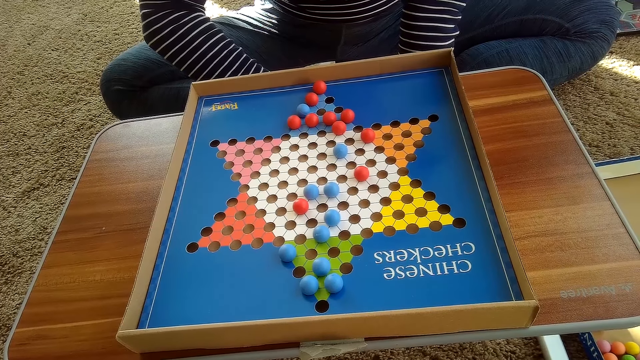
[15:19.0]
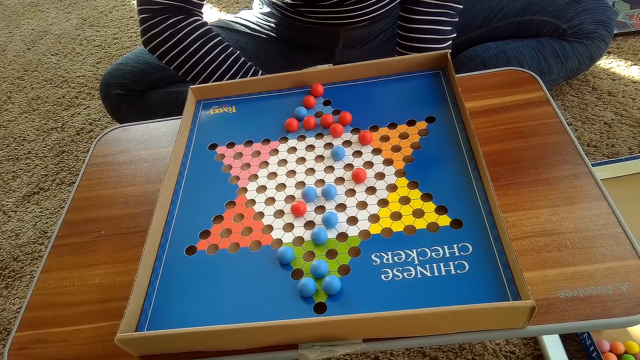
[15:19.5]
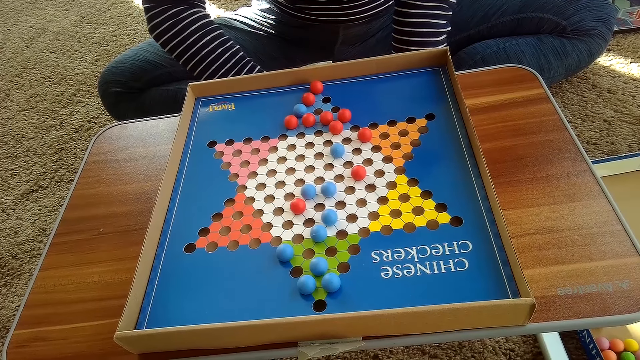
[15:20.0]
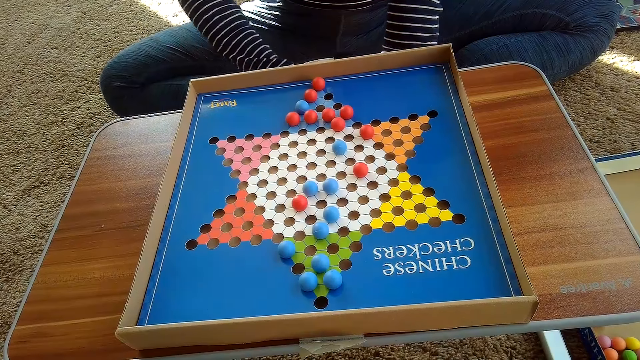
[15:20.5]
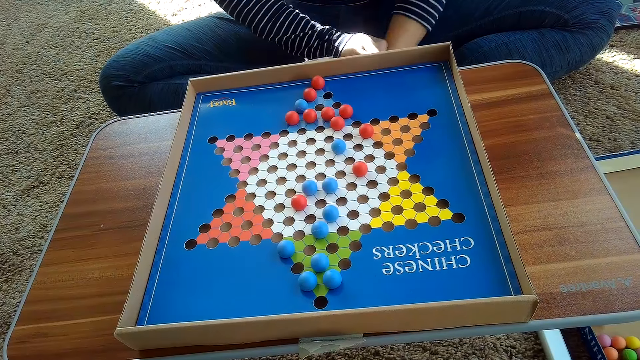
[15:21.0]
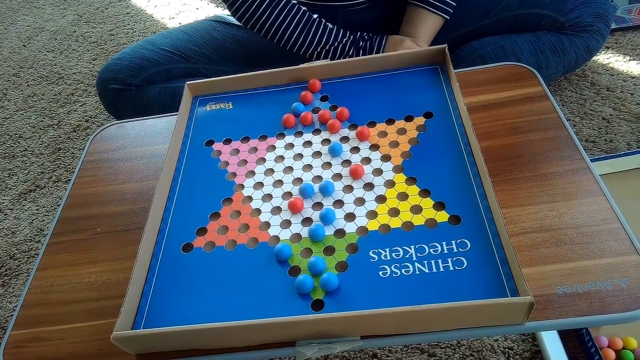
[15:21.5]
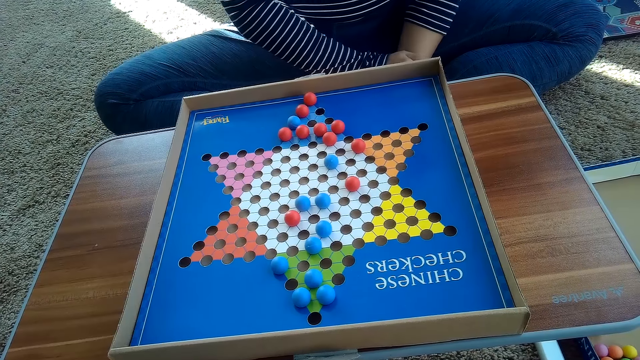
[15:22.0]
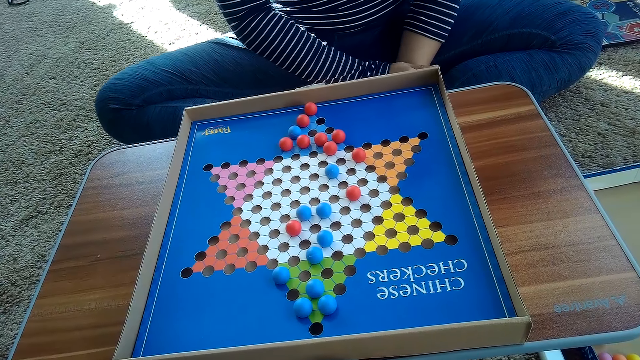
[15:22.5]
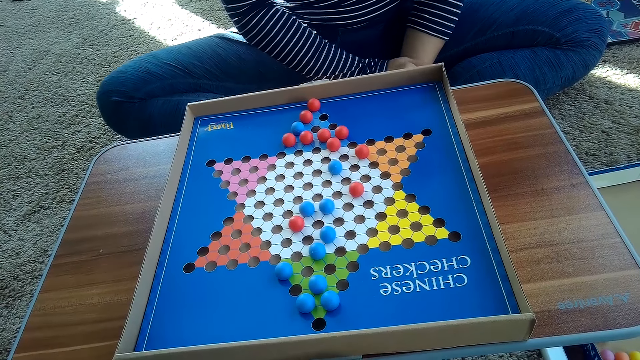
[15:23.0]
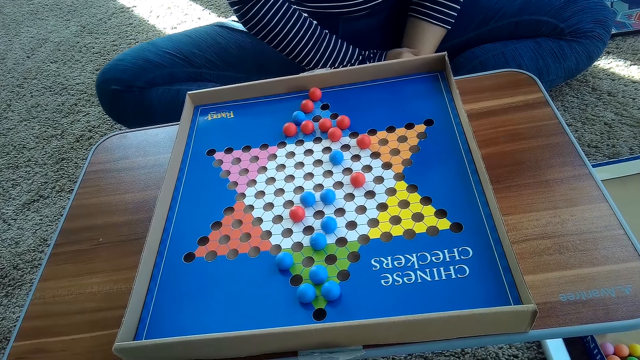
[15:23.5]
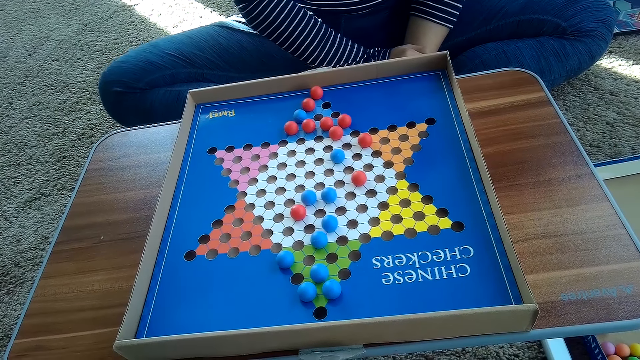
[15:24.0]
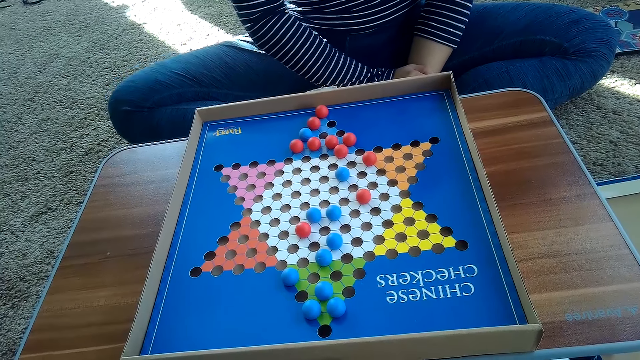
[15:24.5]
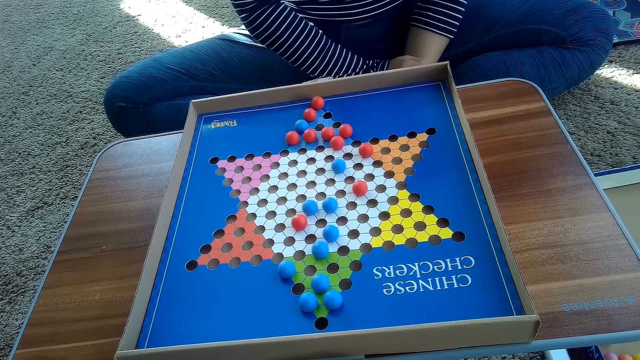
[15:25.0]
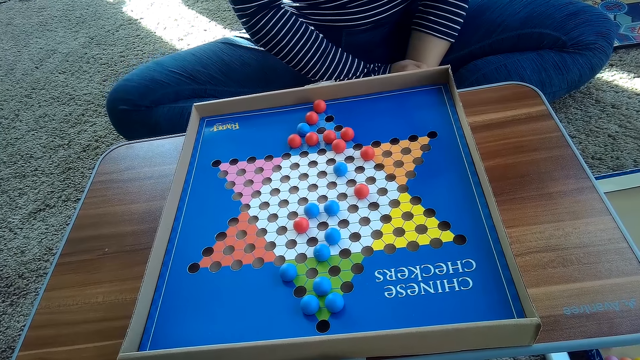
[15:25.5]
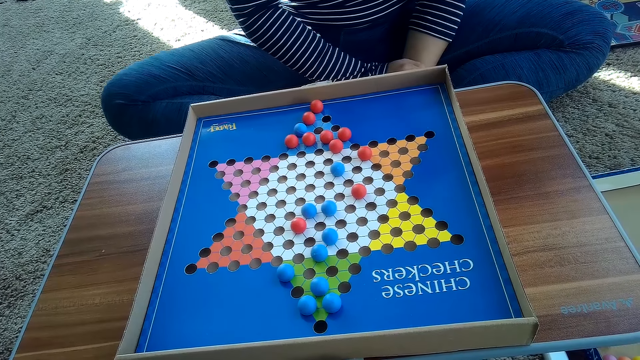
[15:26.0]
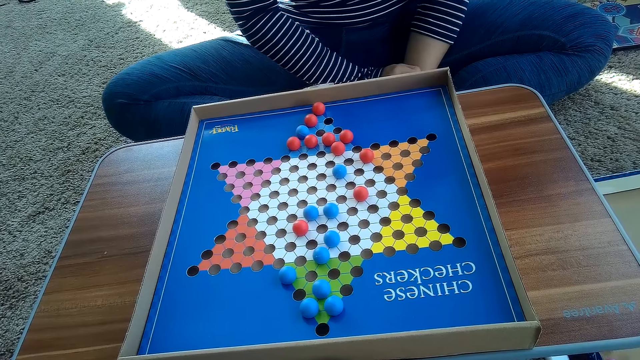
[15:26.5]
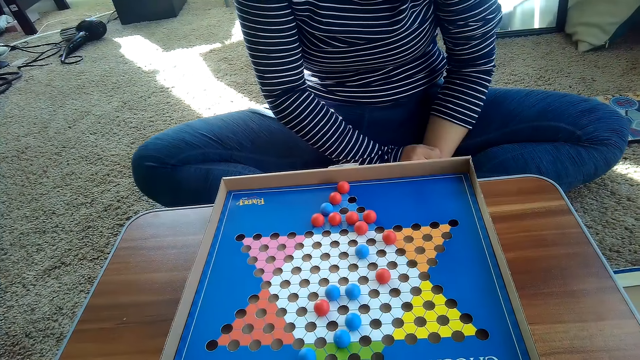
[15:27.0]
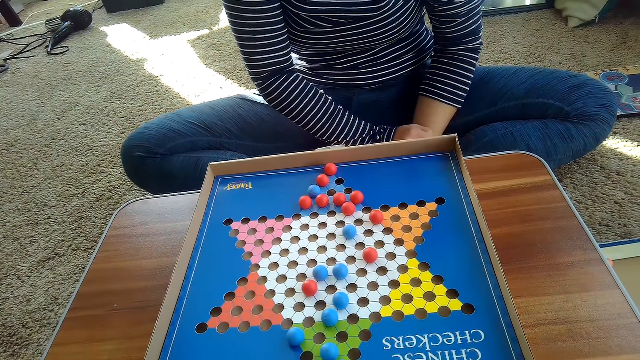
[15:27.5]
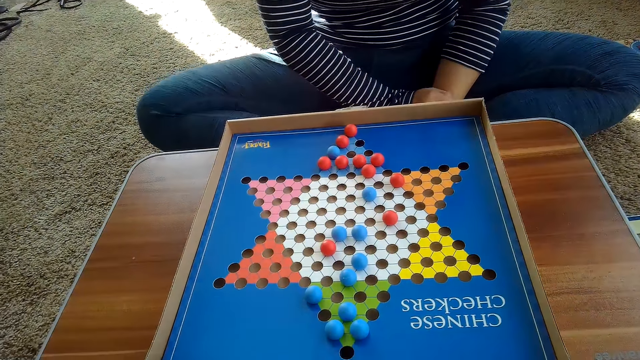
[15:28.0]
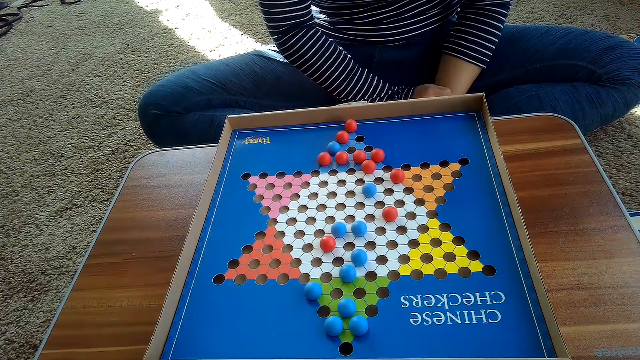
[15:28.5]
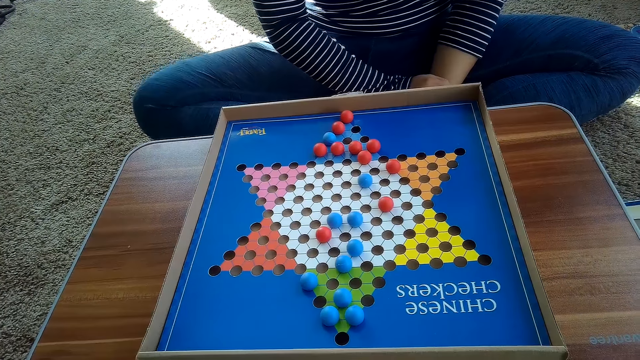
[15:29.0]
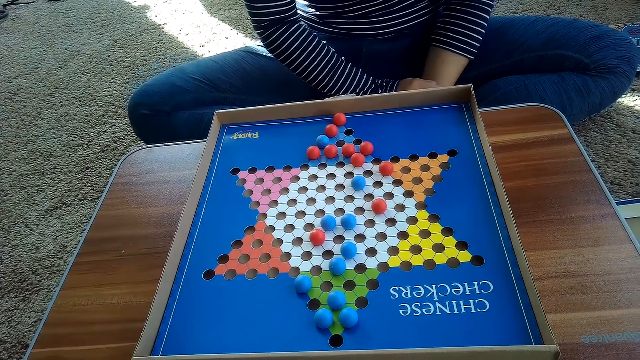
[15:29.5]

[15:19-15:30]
The woman touches hands and shakes legs. The camera wearer talks to the woman.

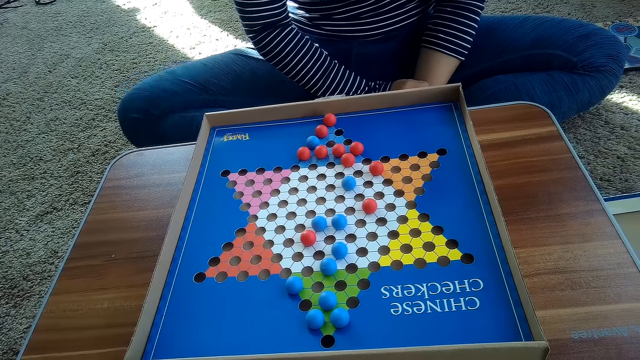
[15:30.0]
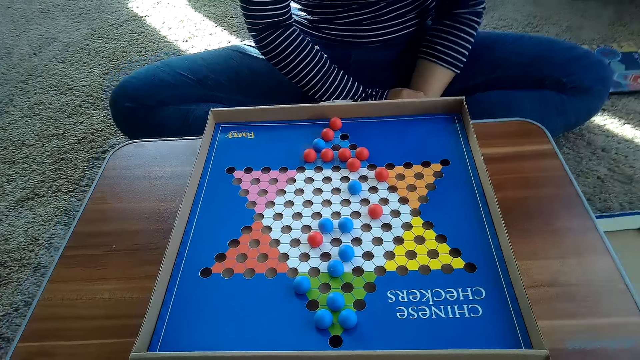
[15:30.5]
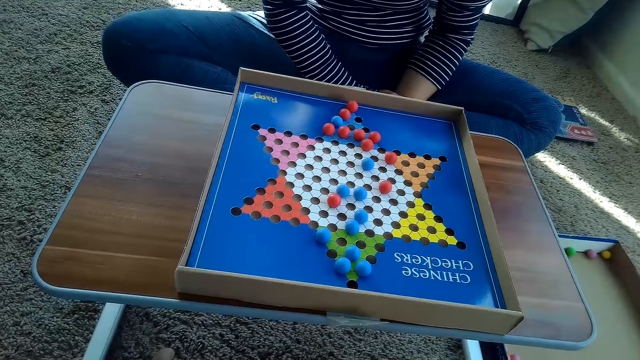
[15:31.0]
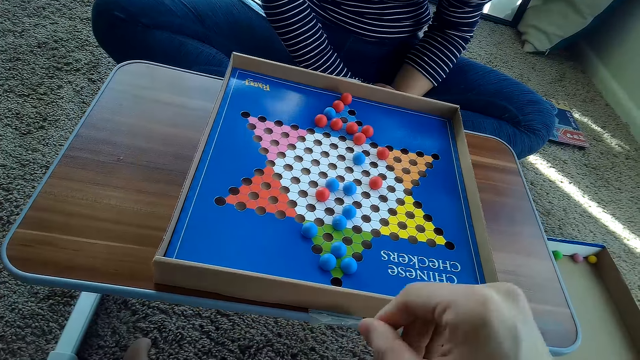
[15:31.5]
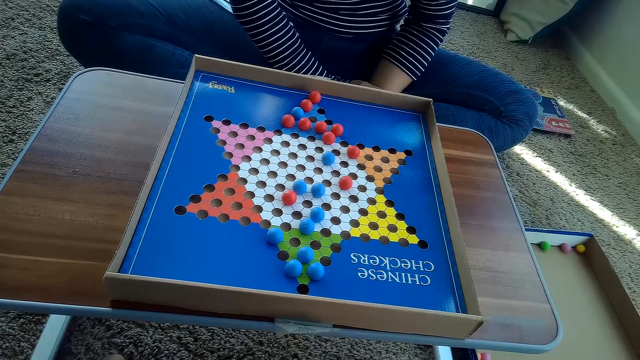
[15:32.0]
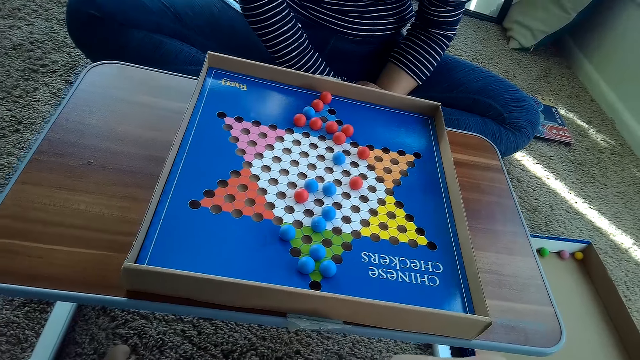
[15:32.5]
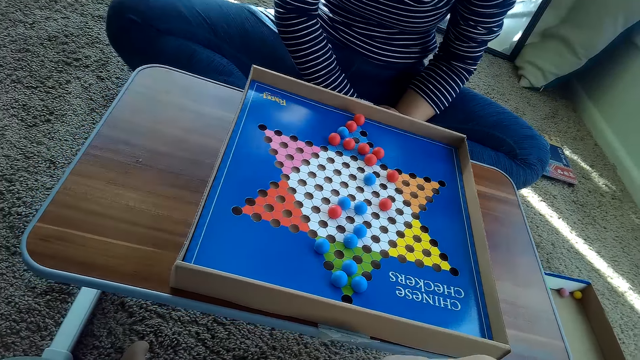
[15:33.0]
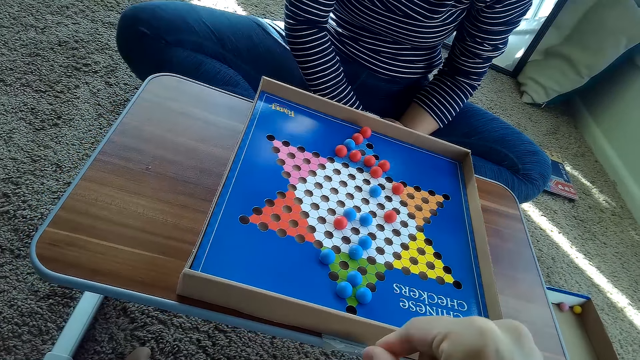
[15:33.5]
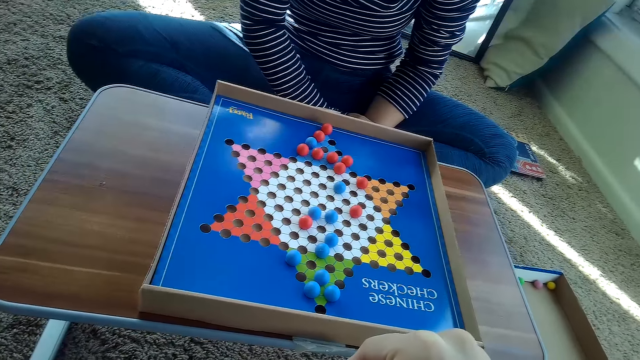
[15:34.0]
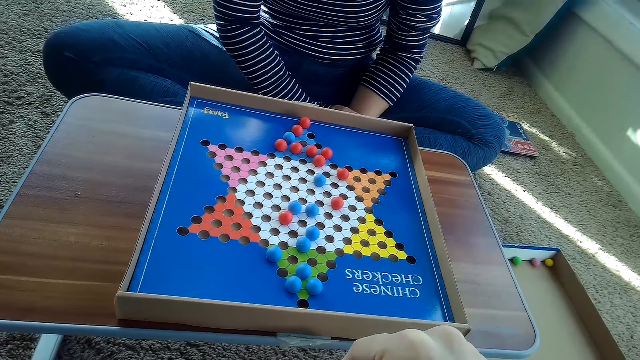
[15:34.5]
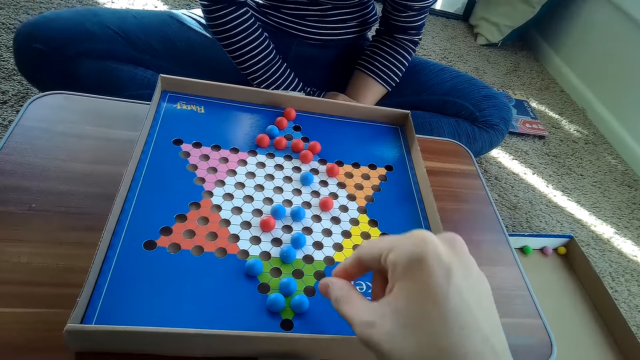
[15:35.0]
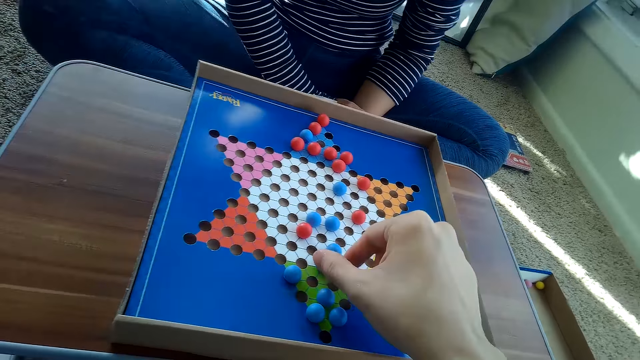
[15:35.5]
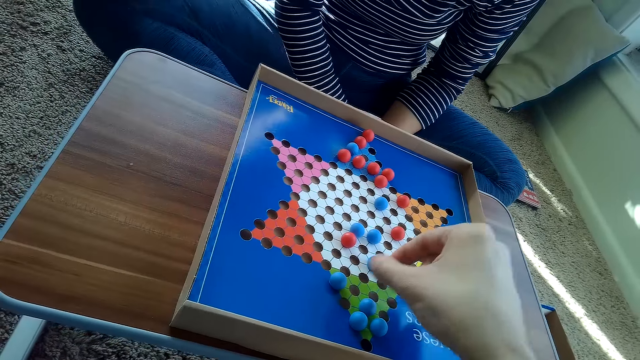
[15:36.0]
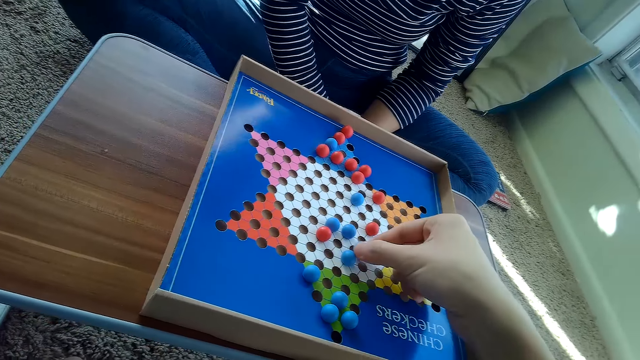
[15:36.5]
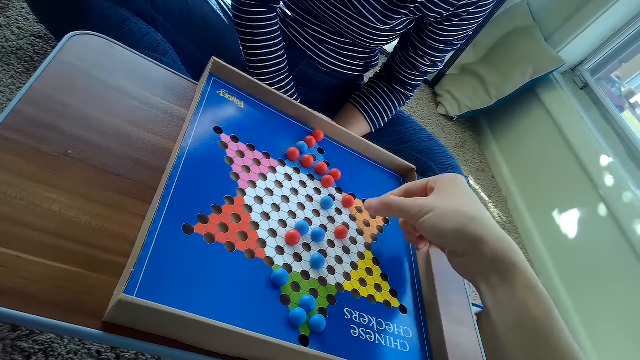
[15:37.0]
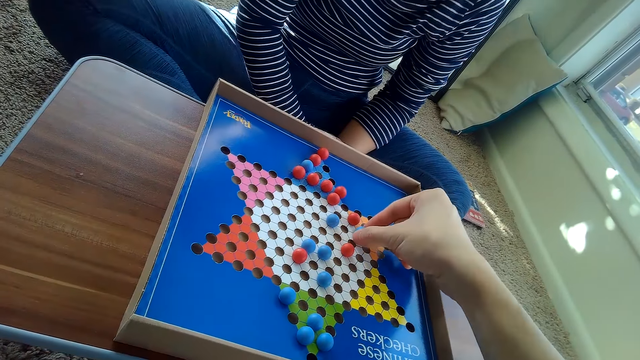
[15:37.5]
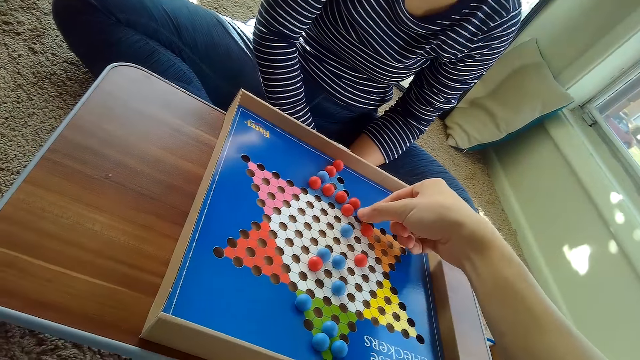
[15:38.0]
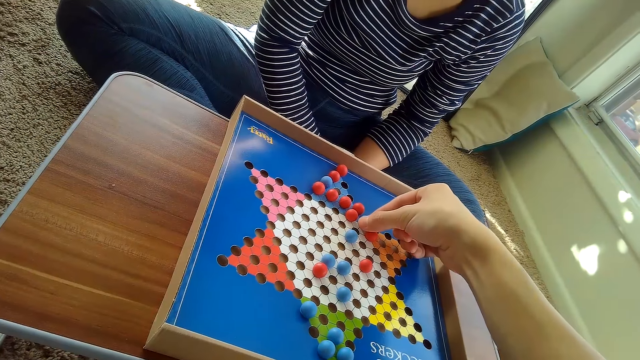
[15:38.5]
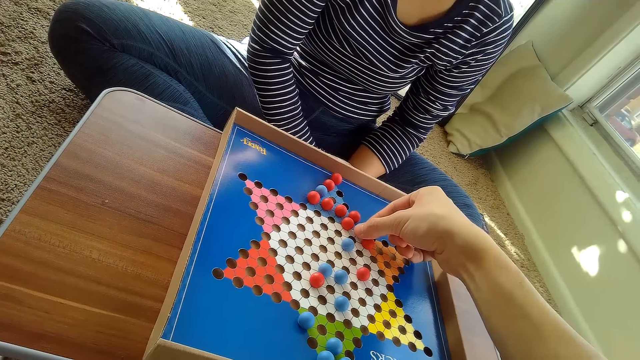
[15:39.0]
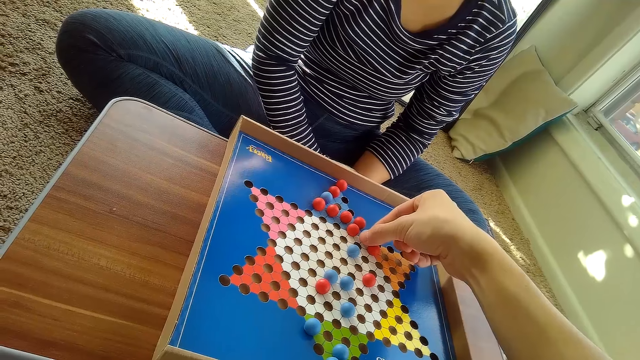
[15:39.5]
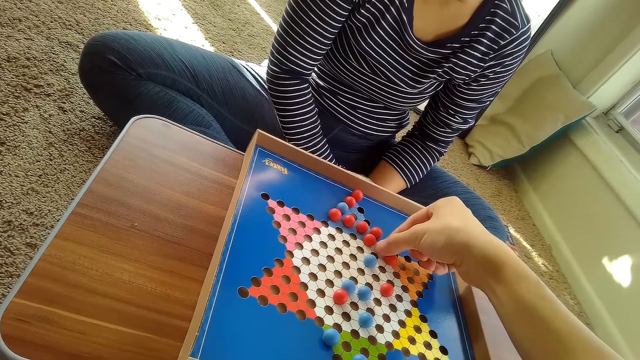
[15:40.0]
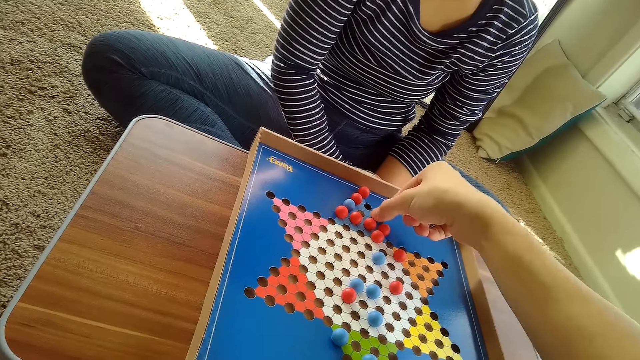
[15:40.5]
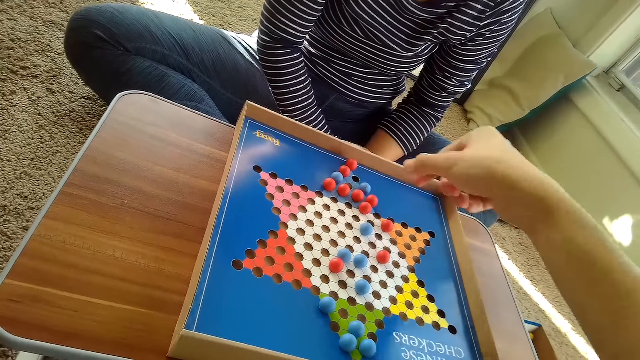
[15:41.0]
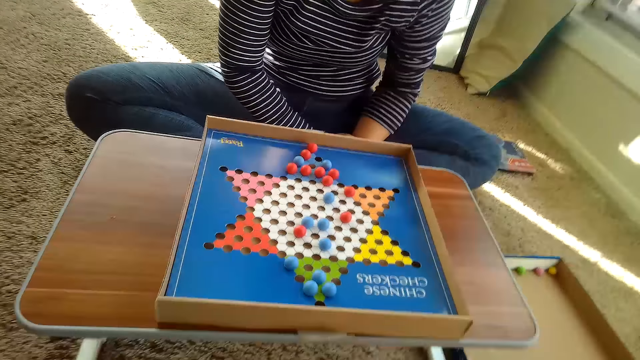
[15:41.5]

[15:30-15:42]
The camera wearer raises his hand. The woman shakes legs. The camera wearer raises his hand. He moves another blue Chinese checkers ball on the Chinese checkers board with his right hand.
